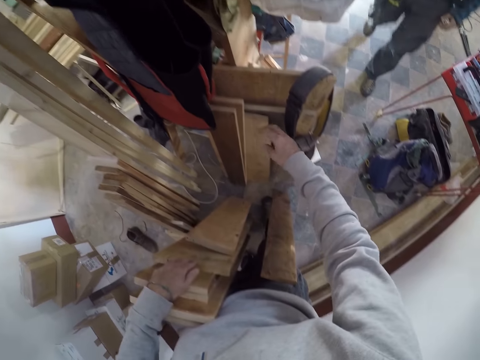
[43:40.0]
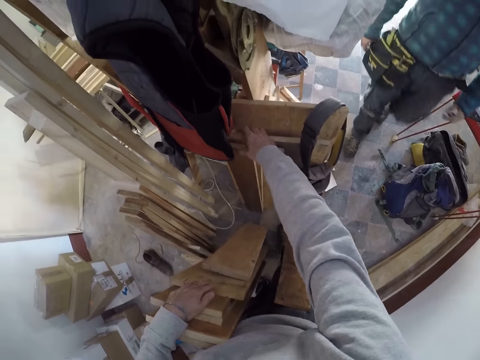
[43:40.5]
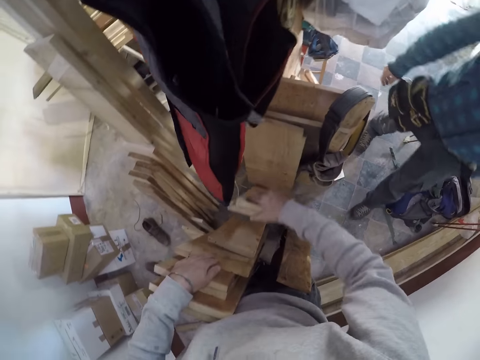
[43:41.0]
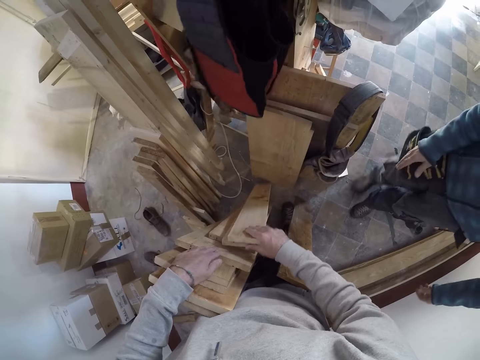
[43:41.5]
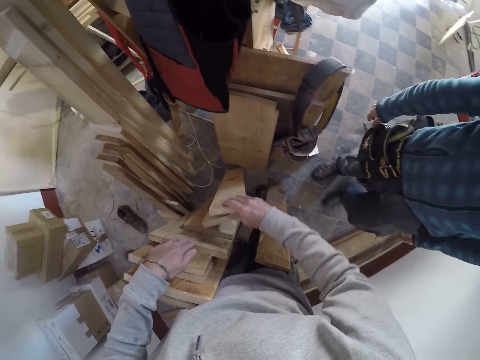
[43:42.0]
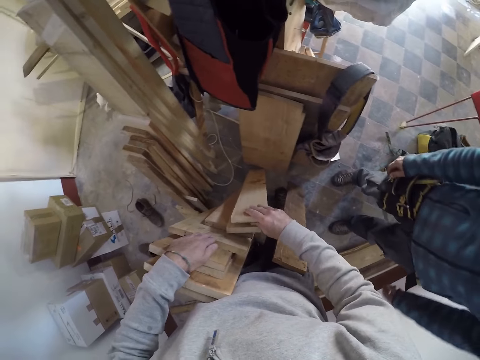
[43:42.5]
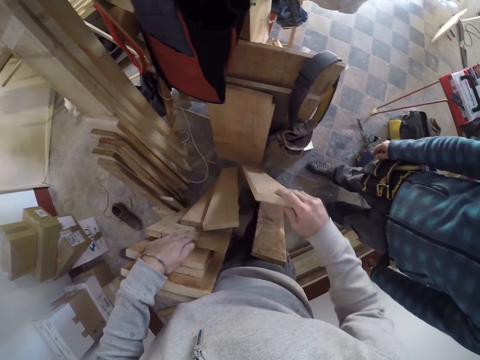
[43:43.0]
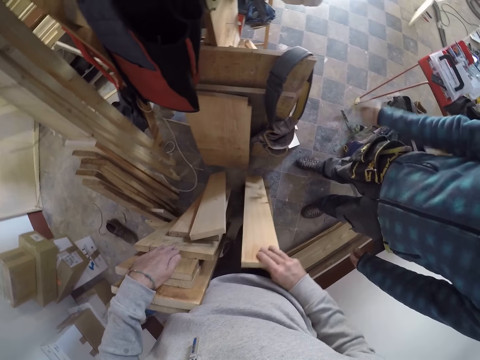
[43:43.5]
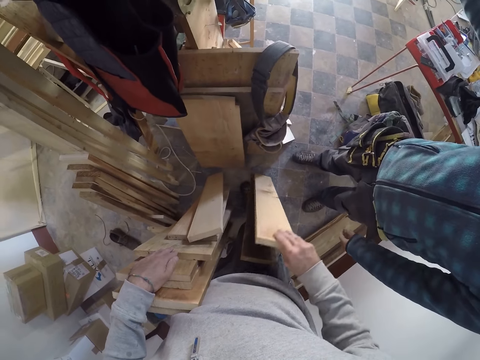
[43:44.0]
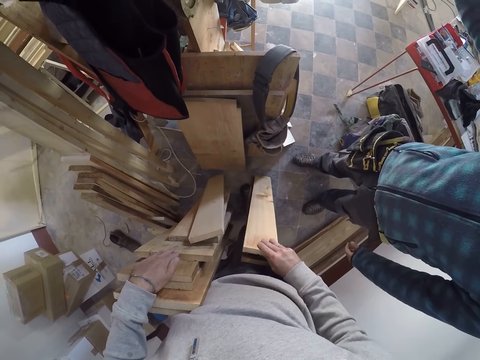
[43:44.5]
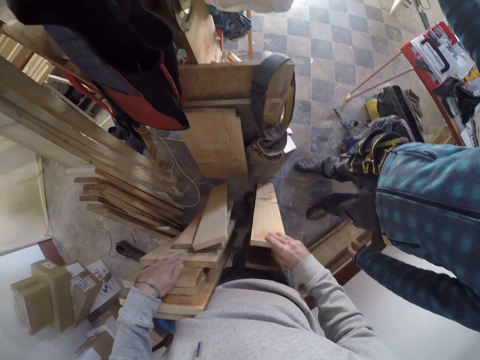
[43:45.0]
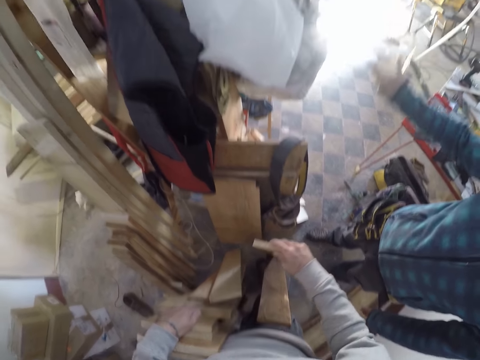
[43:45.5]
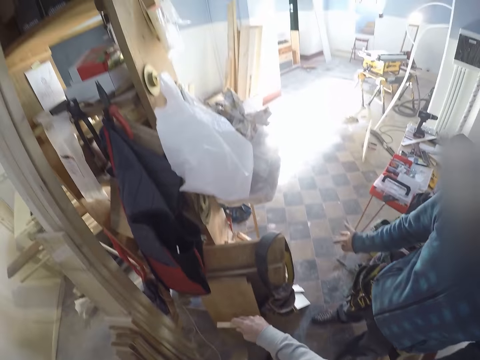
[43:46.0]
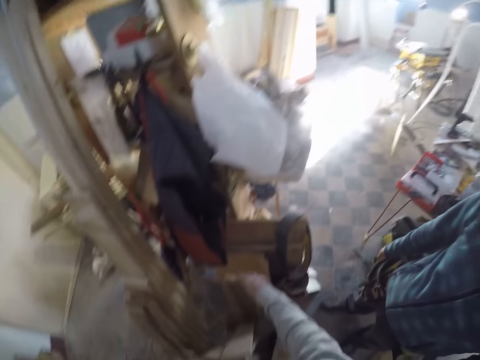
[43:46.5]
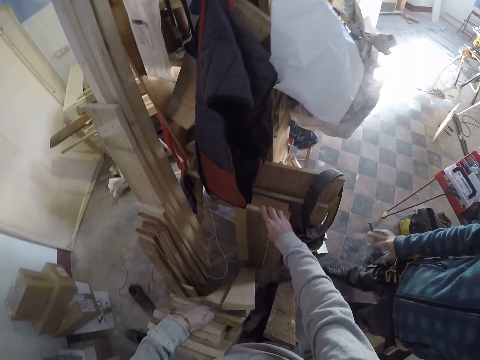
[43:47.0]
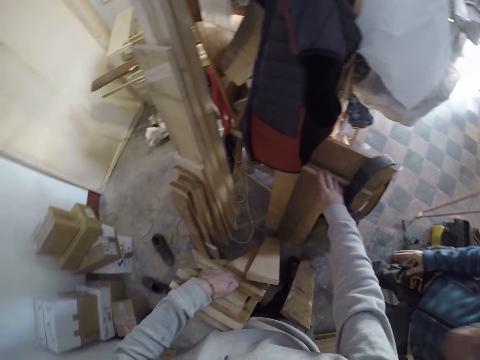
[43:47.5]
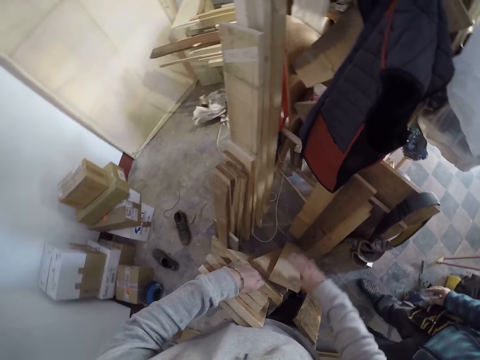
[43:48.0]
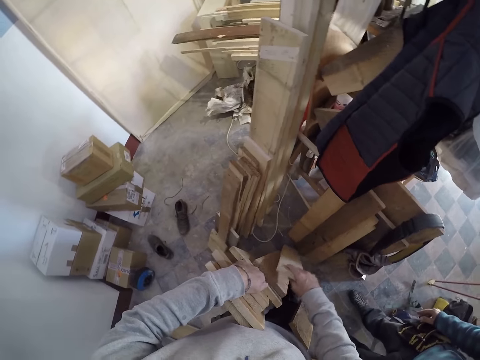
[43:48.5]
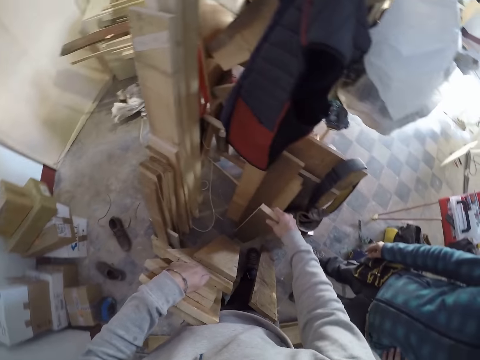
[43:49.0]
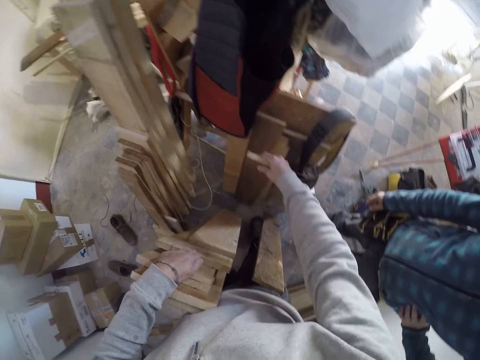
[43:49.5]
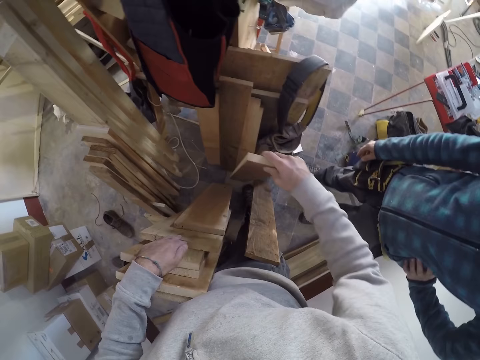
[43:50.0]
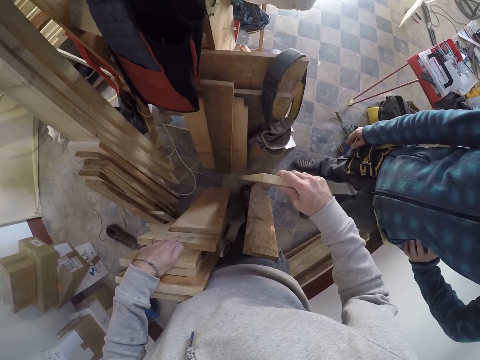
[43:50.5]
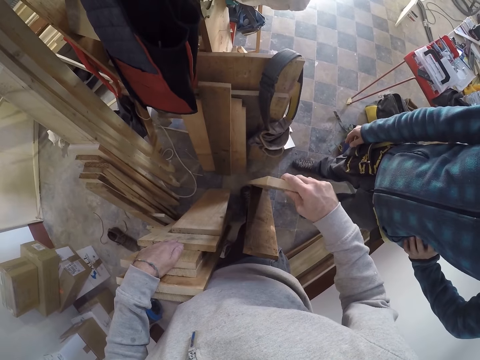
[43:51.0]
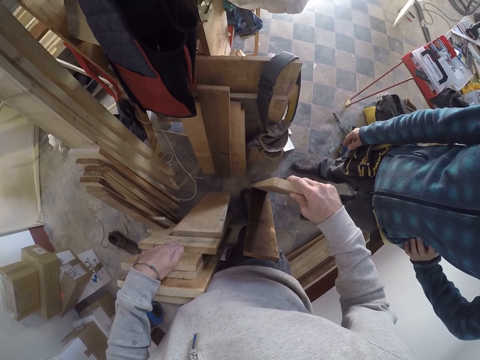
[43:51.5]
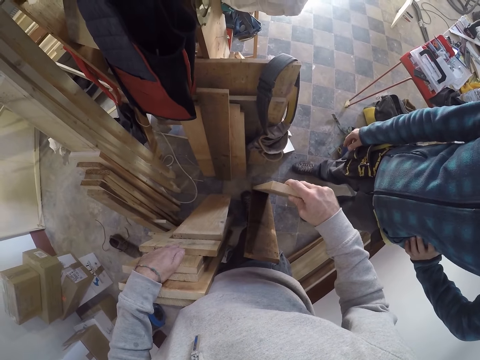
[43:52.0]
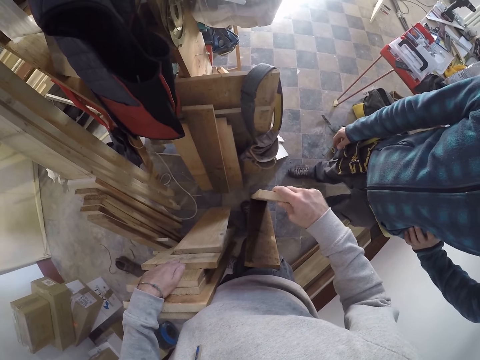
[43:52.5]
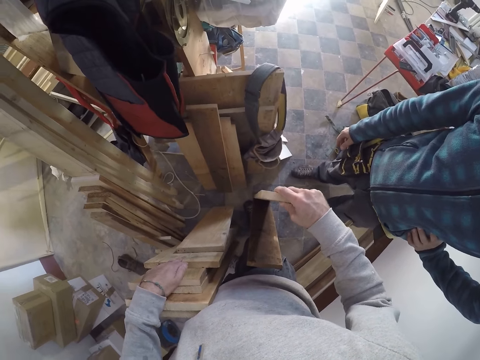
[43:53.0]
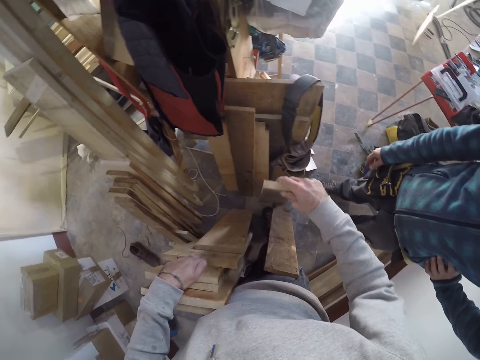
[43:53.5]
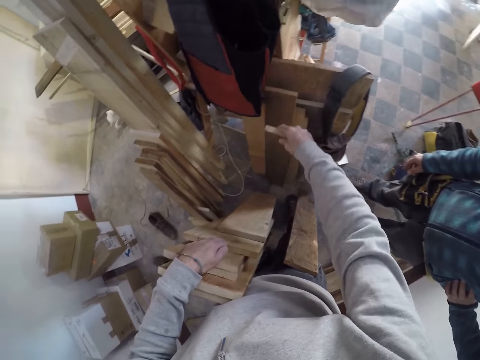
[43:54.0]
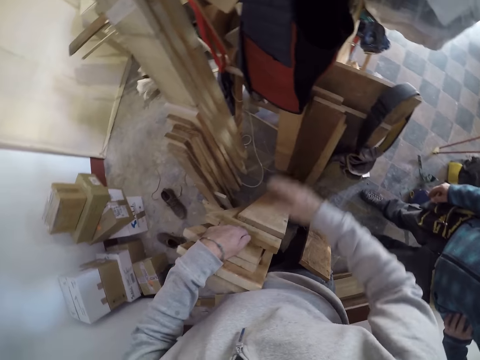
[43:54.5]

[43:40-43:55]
The camera wearer interacts with the man. They dialogue with the man. They select a wood plank.

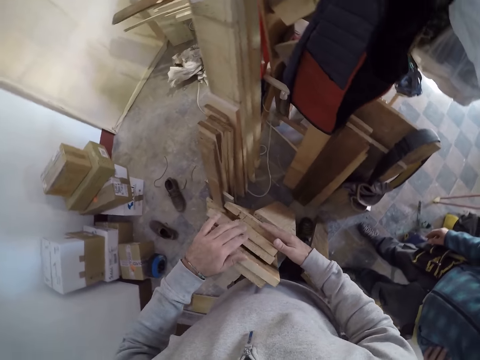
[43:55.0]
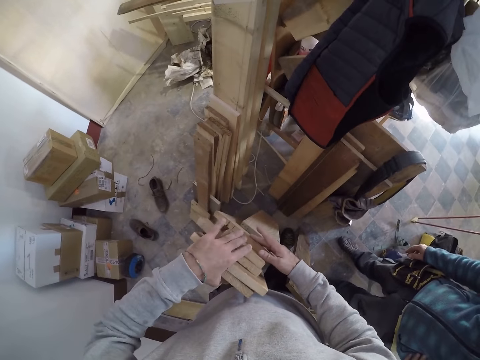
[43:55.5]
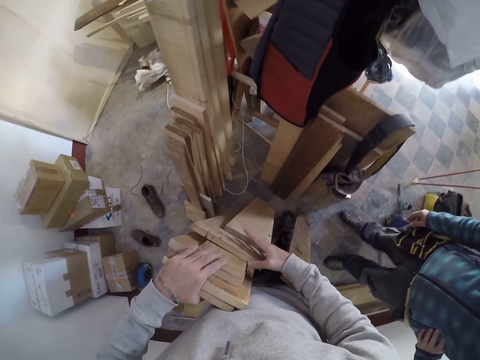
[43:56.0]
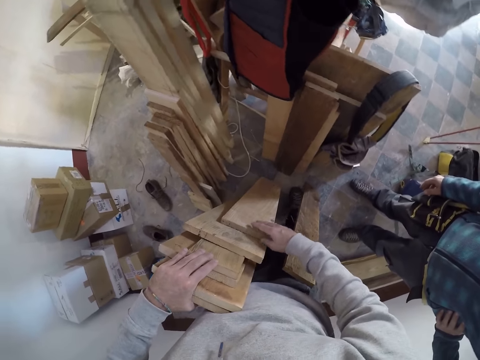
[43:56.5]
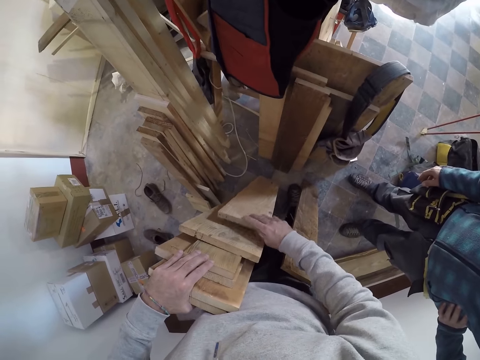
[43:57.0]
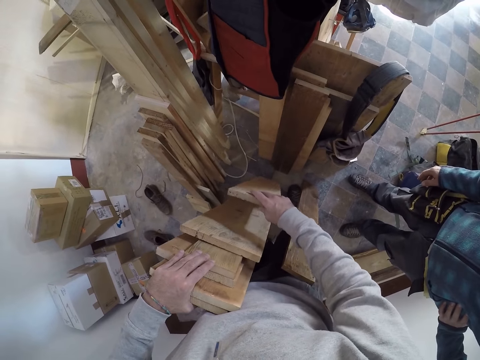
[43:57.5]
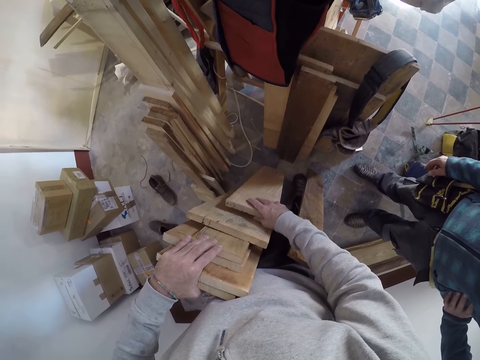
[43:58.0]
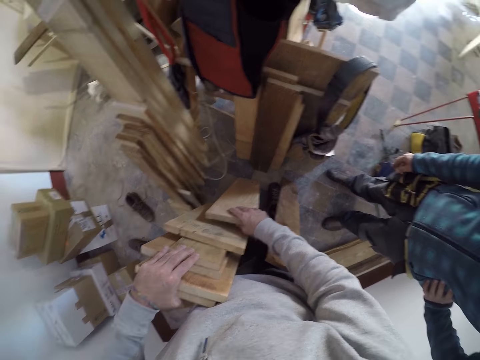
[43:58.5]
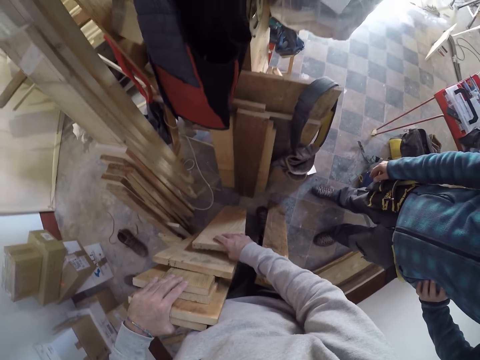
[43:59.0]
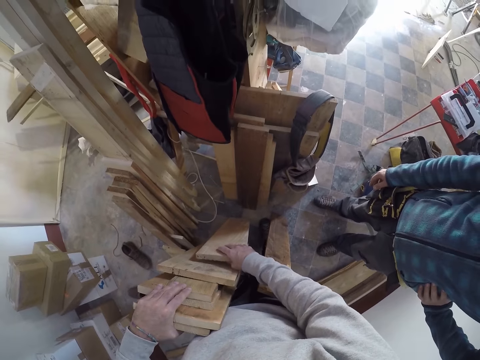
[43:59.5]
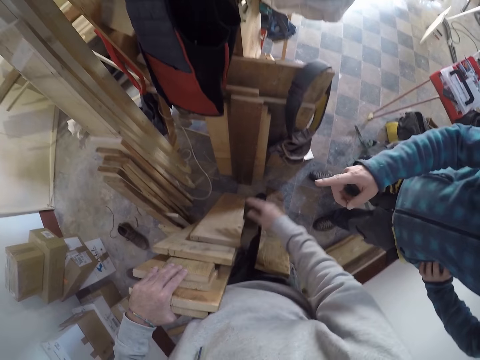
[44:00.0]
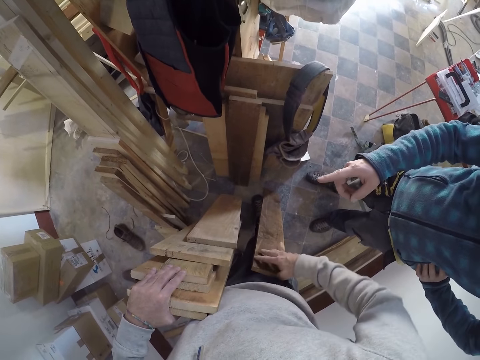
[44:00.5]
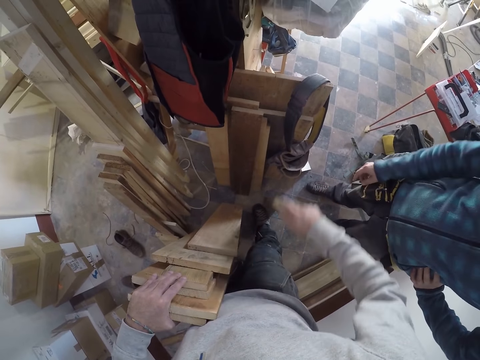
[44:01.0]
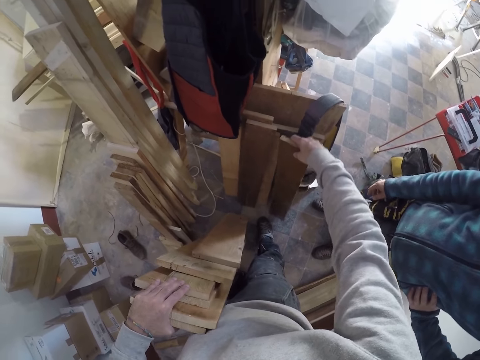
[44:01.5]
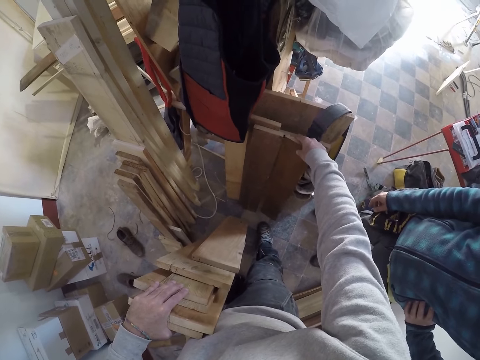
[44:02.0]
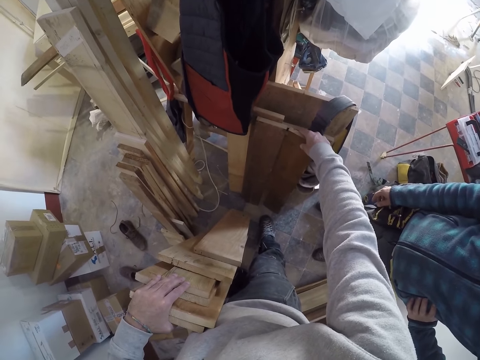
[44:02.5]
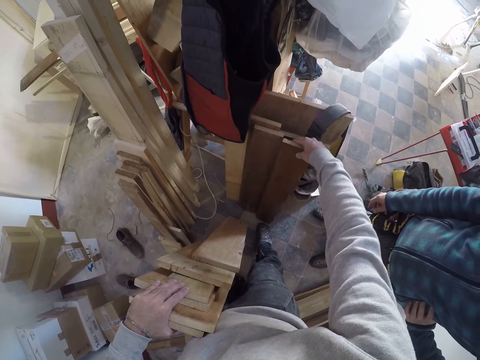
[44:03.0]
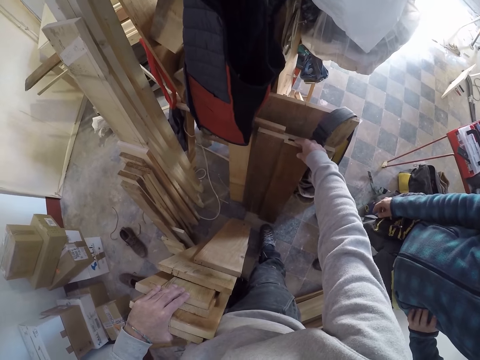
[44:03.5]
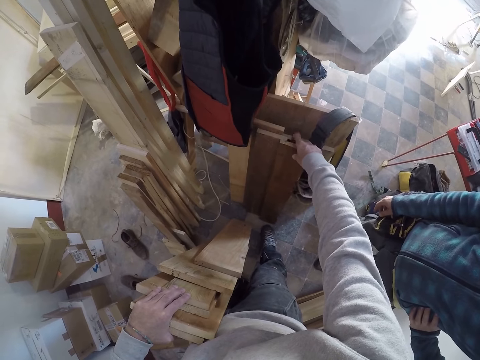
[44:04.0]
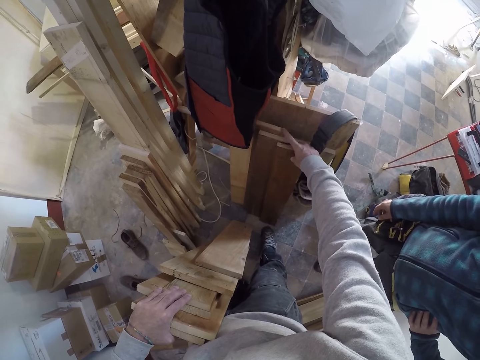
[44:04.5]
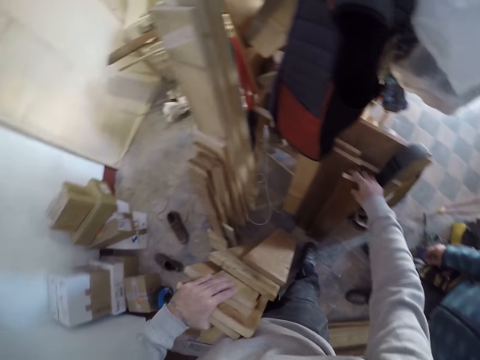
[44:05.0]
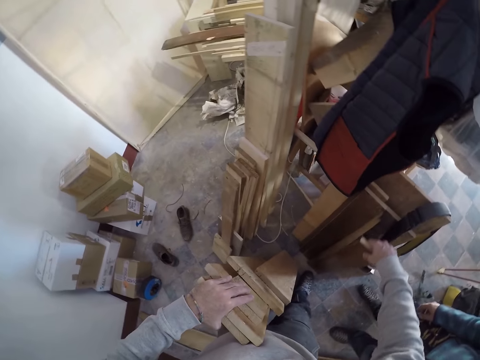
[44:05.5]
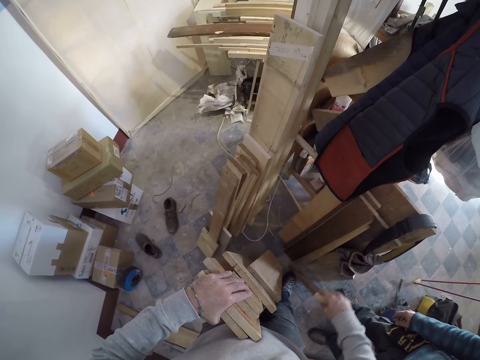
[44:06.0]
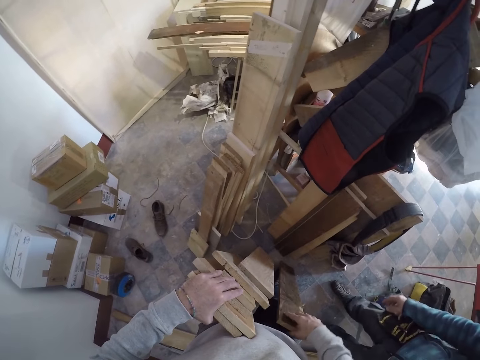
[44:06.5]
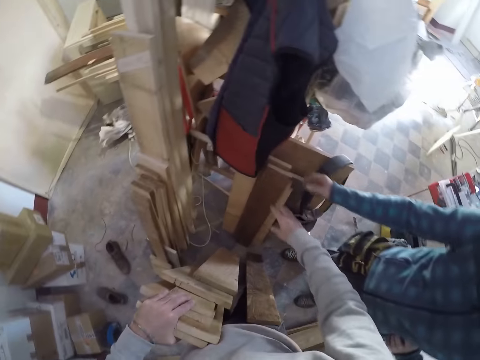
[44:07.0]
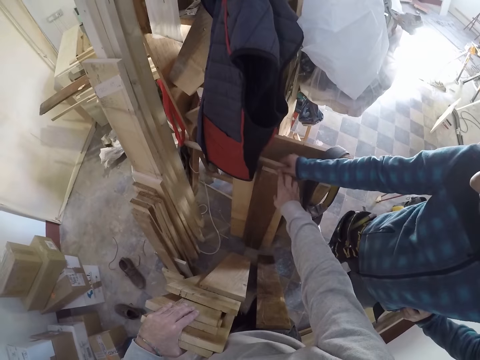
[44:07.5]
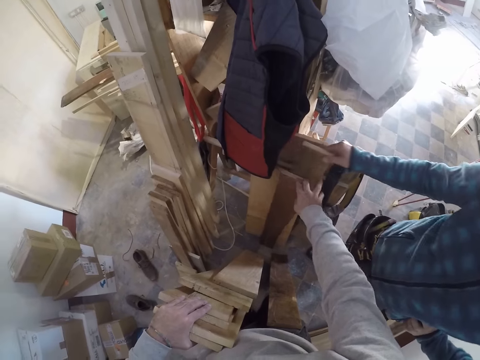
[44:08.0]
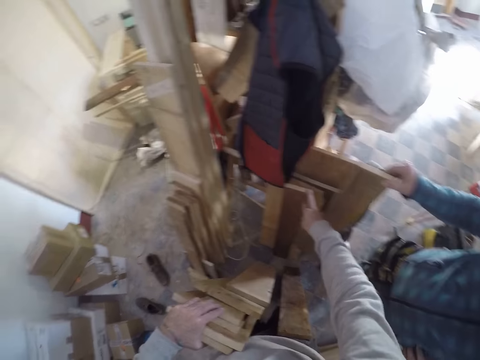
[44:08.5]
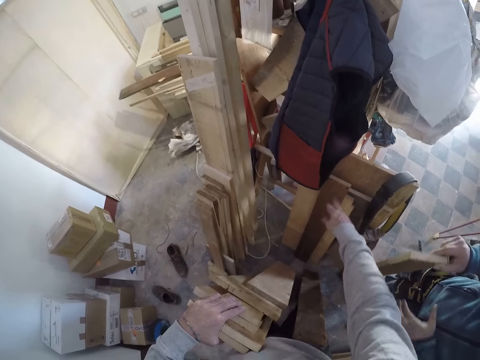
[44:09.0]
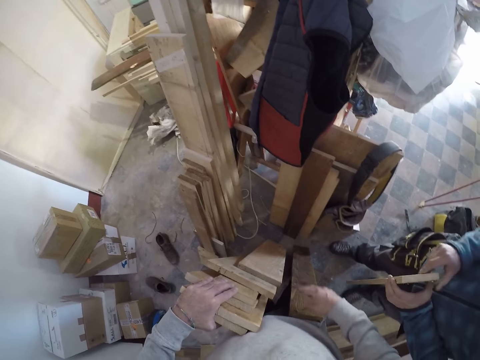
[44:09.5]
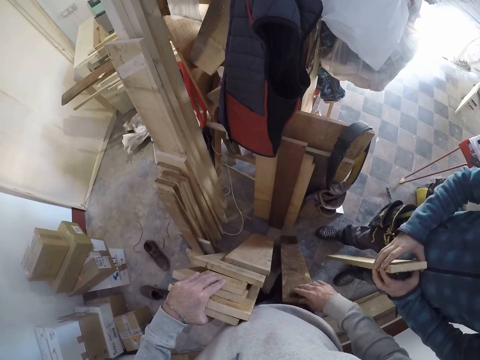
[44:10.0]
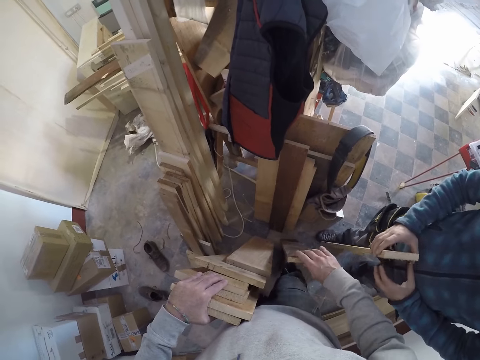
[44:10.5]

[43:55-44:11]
The camera wearer dialogues with a person.
